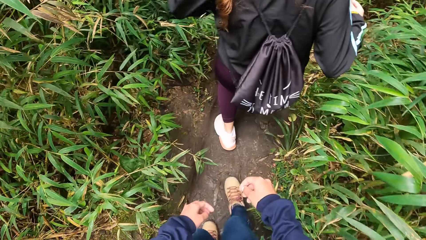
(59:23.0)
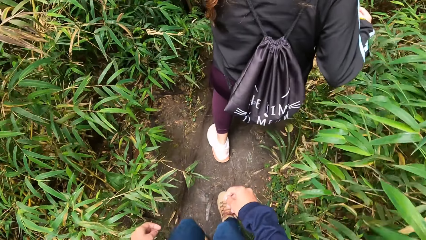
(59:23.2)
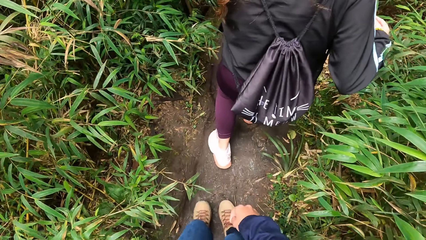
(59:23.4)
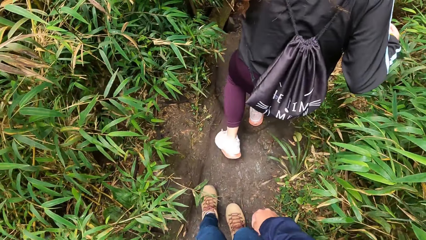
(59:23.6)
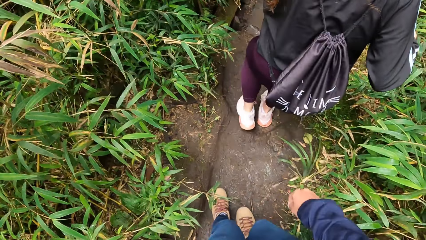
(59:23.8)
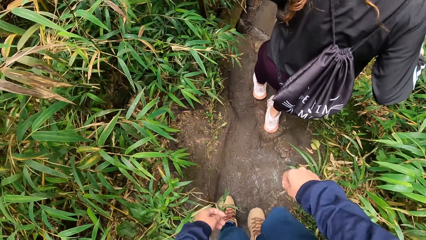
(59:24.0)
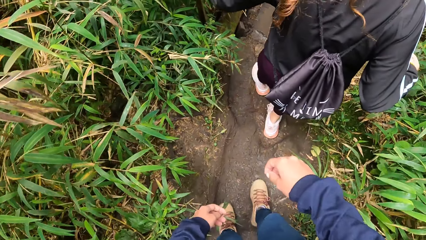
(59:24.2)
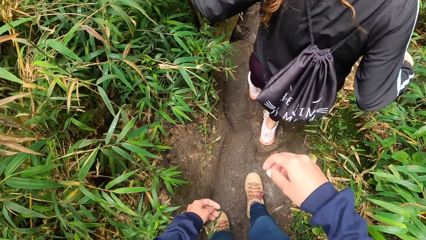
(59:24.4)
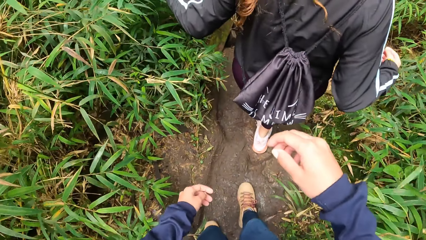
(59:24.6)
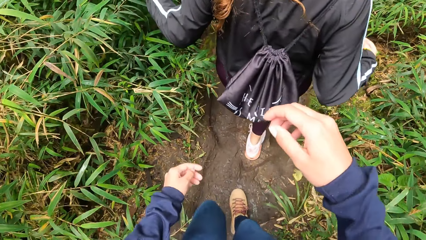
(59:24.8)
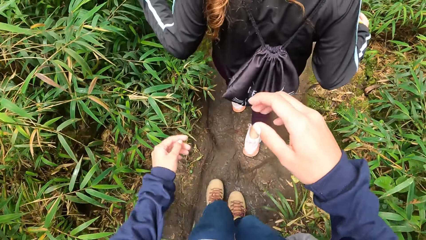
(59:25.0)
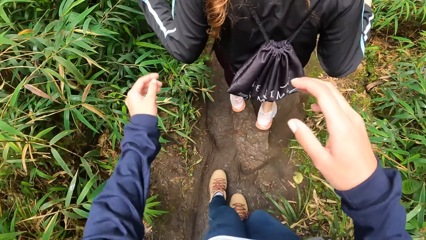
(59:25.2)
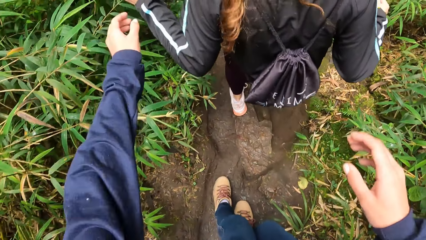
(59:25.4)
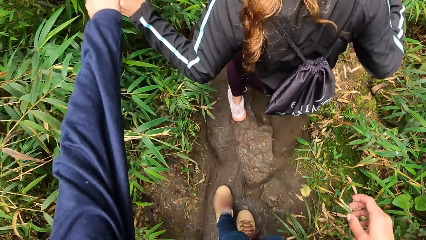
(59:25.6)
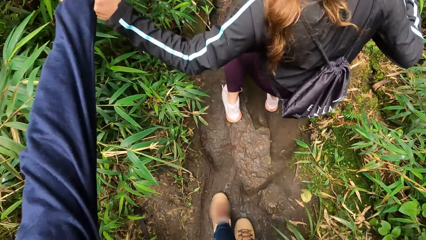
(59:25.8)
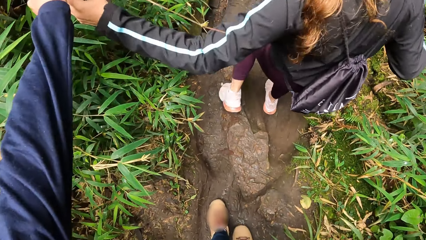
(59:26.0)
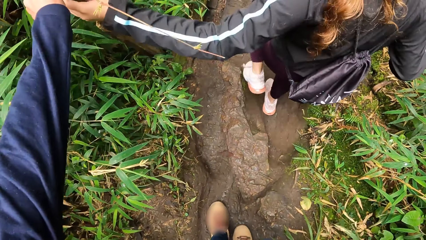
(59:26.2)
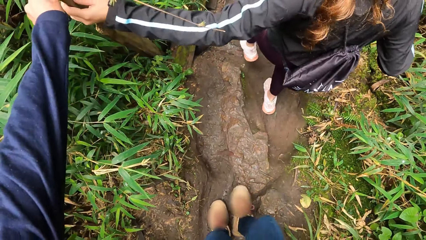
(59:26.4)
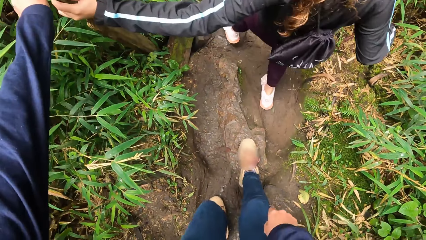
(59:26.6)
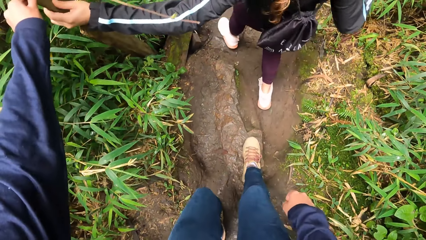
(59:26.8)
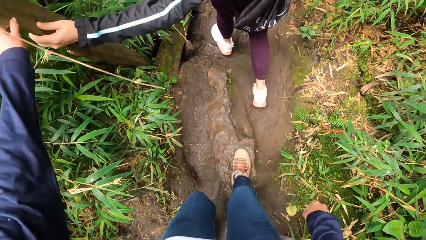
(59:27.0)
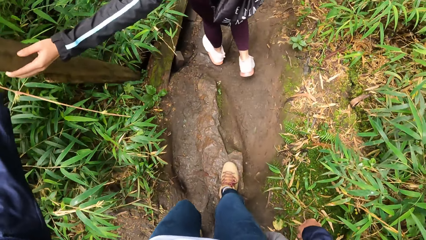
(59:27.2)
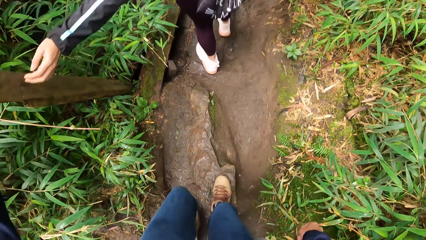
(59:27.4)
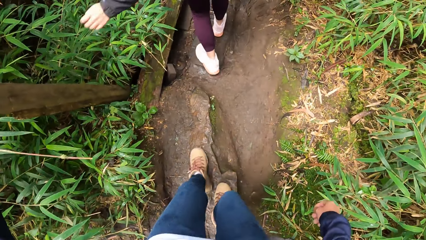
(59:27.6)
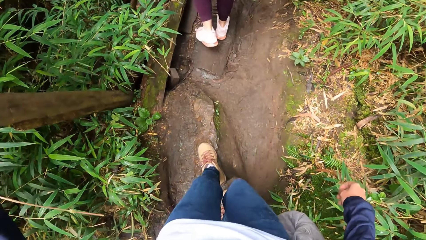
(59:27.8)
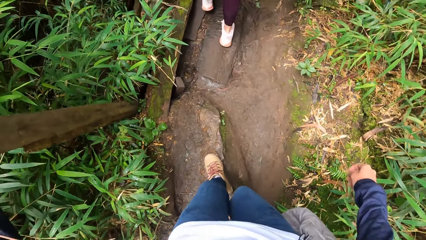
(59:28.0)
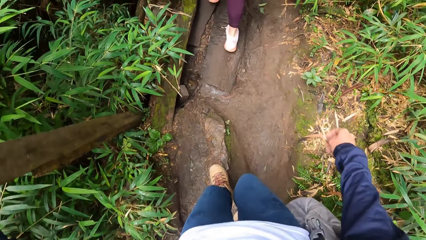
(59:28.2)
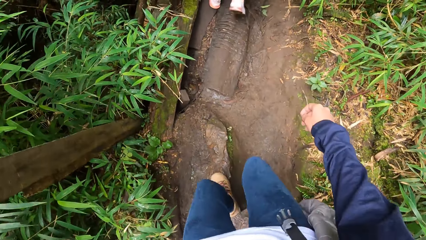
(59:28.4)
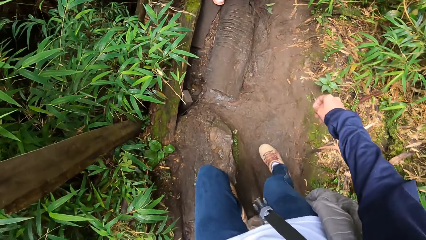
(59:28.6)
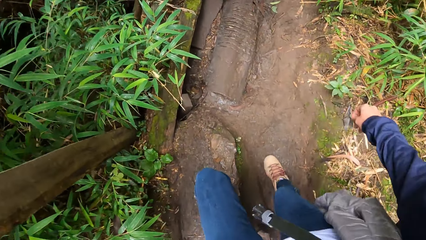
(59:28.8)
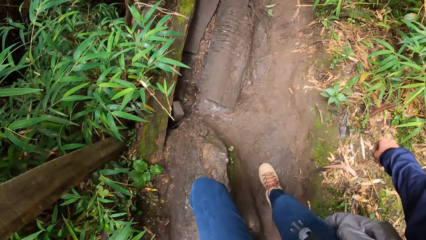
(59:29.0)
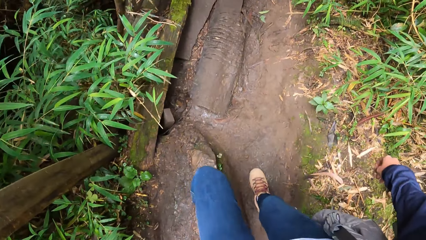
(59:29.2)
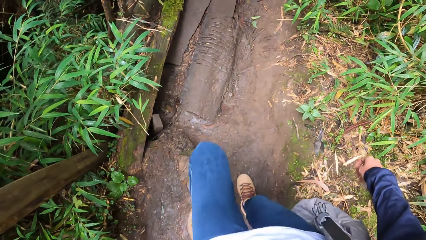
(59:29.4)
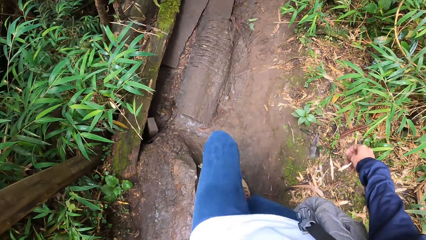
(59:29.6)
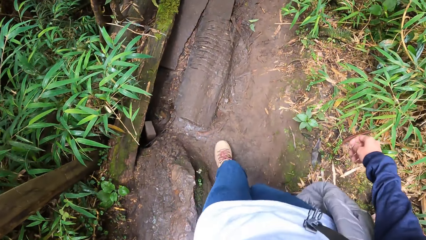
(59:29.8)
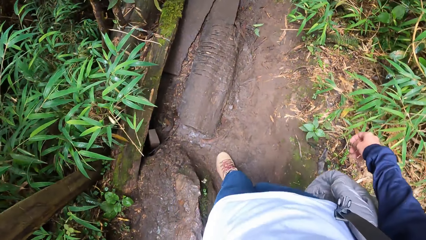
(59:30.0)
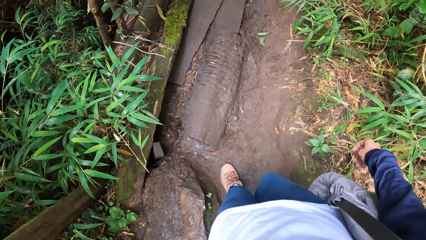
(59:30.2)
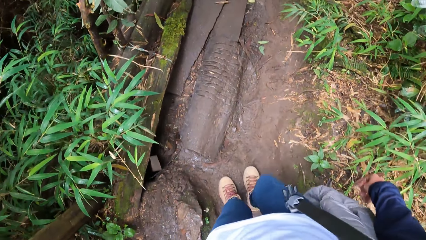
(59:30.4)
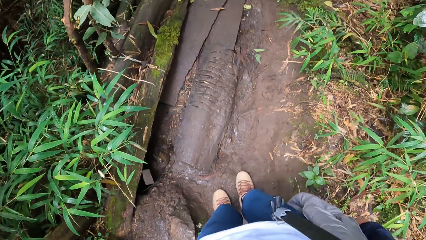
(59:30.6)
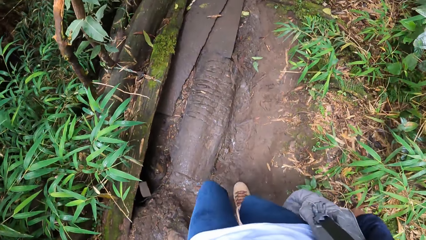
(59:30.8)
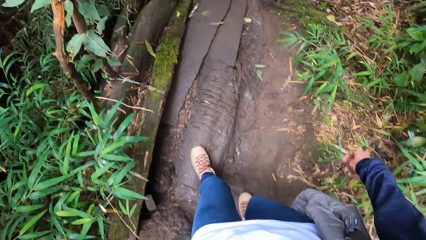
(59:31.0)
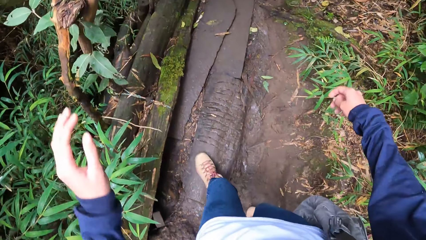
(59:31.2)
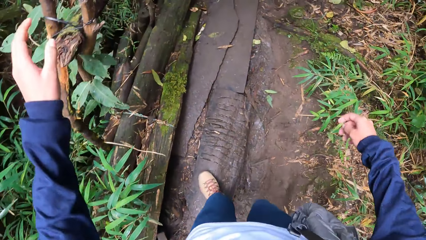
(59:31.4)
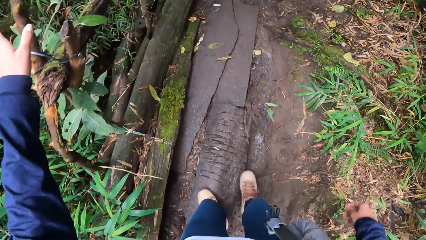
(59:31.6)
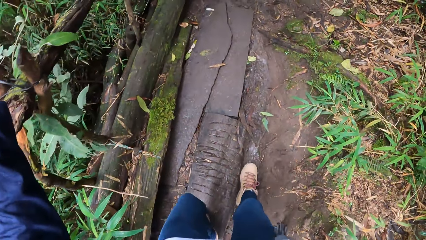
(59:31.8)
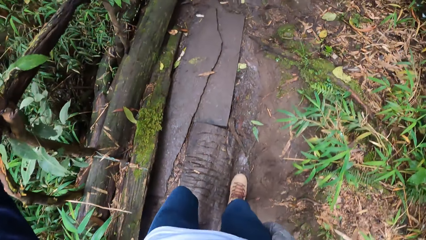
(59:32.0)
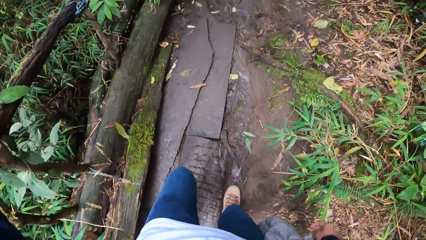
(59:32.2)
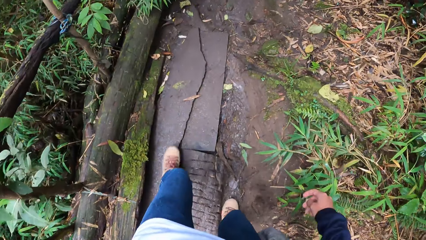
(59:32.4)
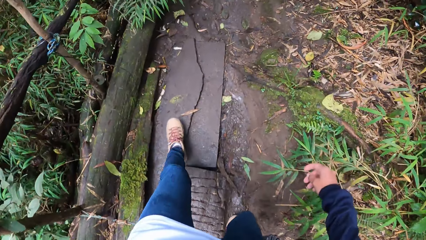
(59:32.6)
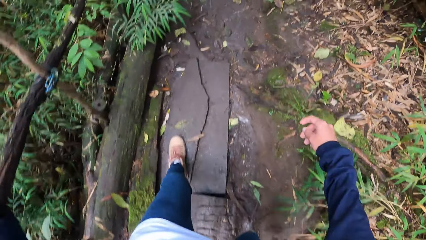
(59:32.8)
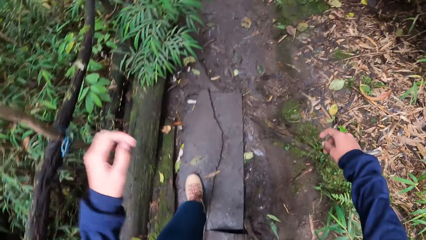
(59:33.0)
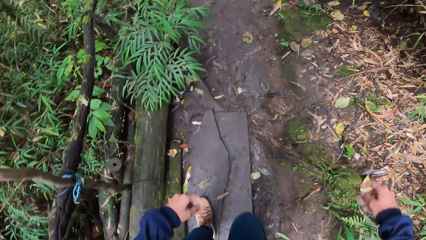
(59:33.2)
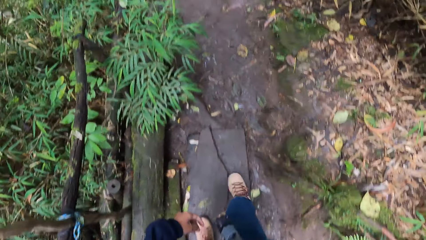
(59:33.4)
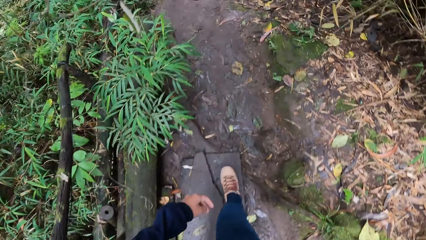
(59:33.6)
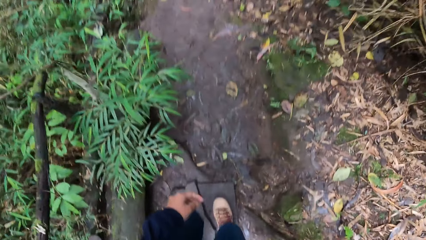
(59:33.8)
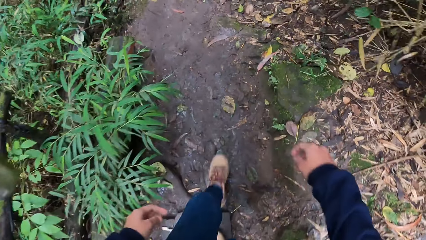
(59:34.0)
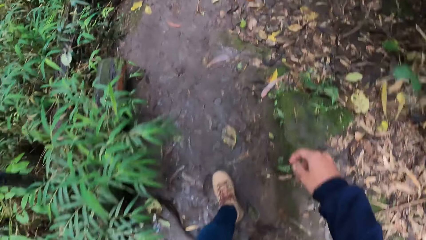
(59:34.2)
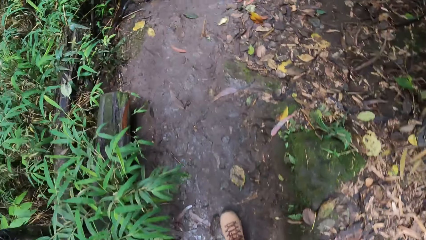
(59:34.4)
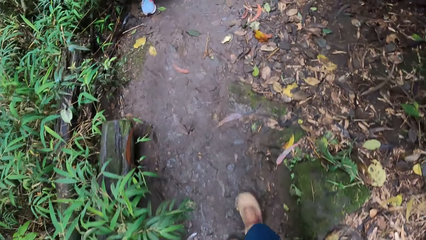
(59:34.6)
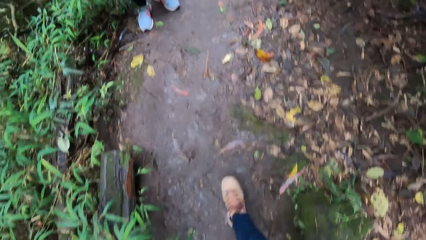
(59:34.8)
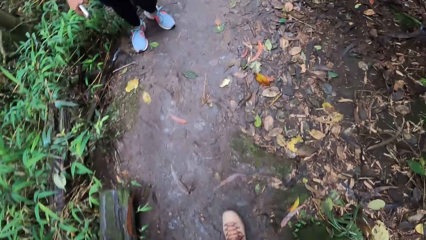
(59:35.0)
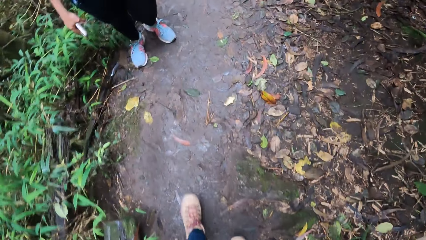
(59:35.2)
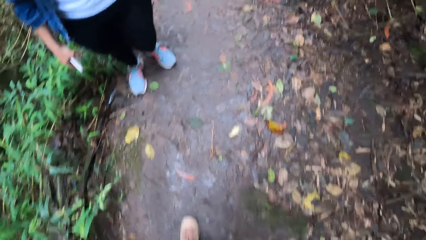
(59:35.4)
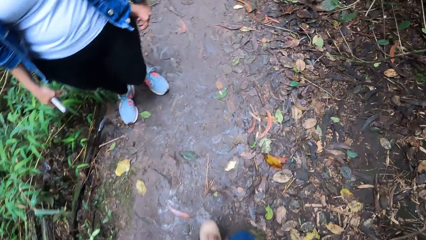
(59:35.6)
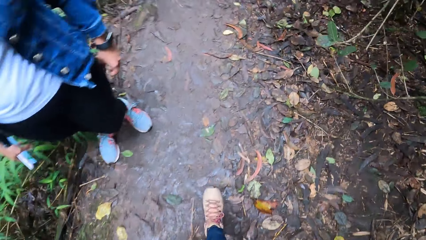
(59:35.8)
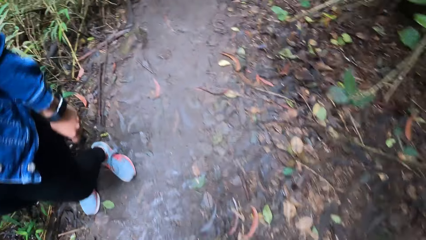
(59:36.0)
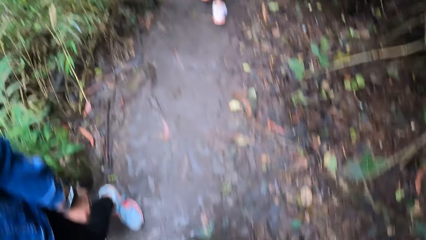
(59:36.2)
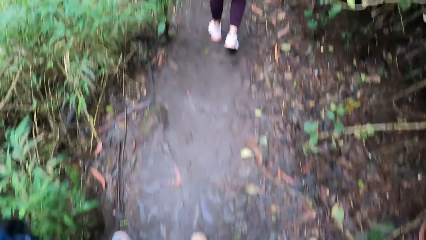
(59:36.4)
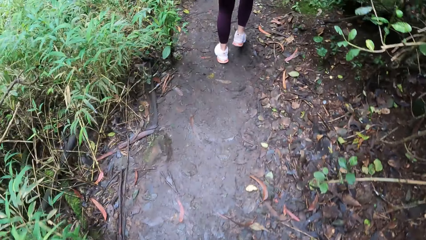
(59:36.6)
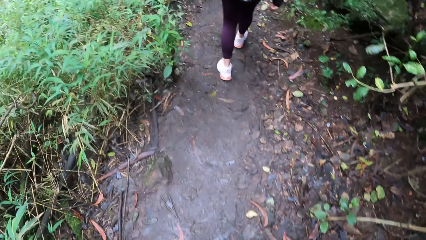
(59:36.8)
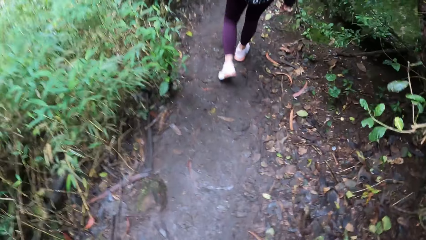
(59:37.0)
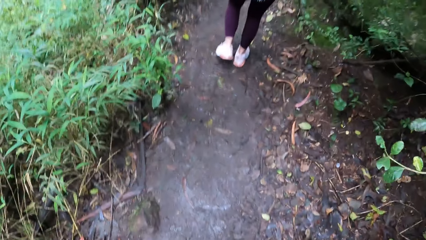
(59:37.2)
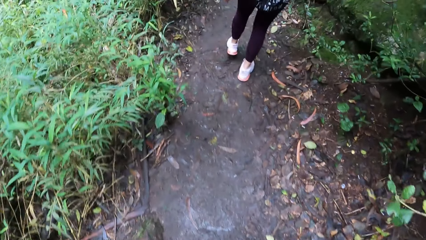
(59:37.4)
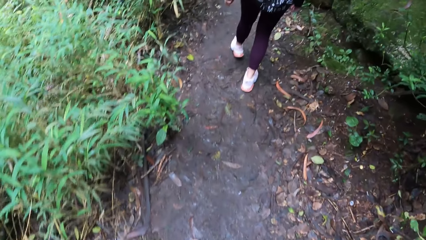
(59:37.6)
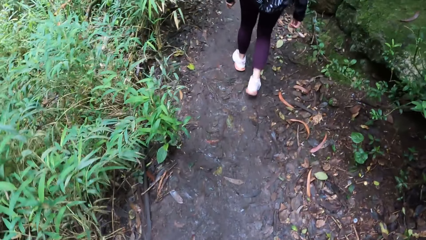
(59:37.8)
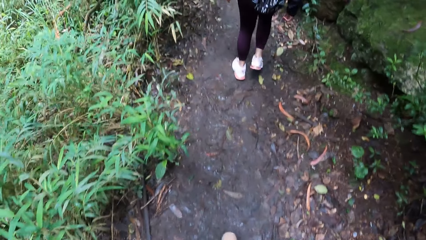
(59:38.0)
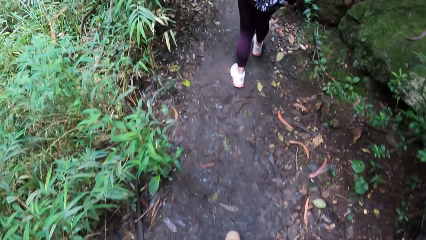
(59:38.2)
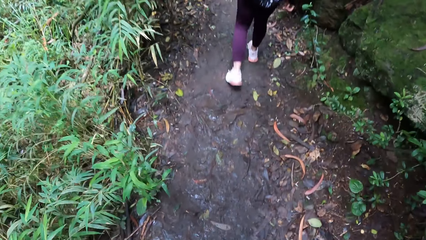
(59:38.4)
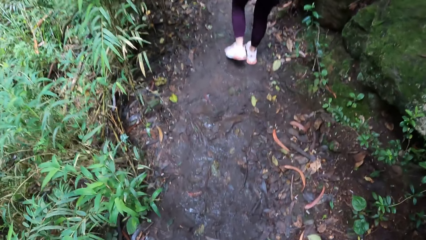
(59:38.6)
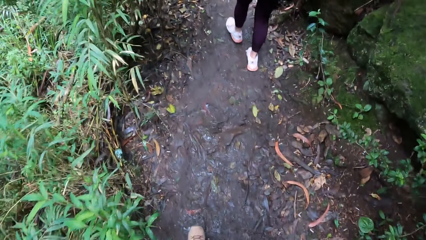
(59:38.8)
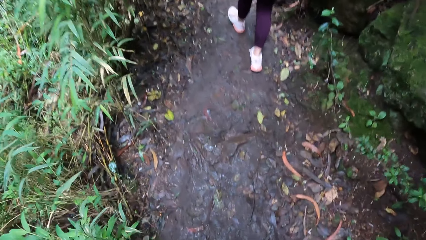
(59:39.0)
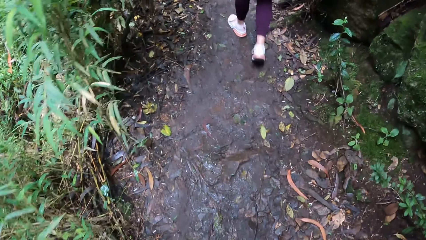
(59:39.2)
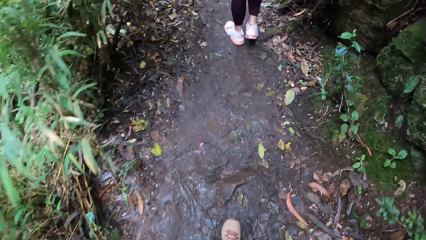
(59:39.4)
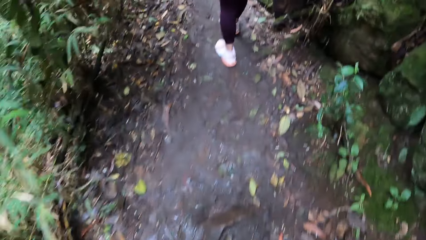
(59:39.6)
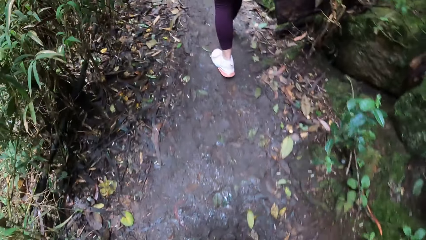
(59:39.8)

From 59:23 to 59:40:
The woman holds a wood with her left hand. The camera wearer holds the wood with her left hand. She holds the wood with her left hand again.
